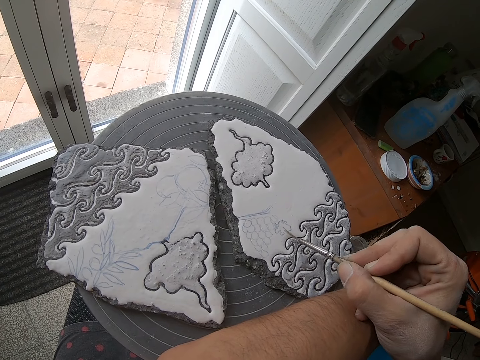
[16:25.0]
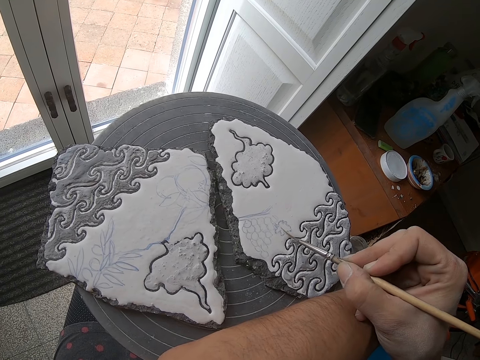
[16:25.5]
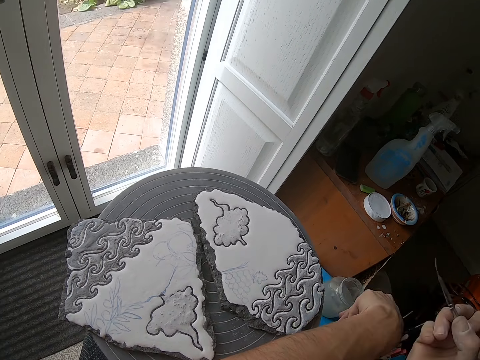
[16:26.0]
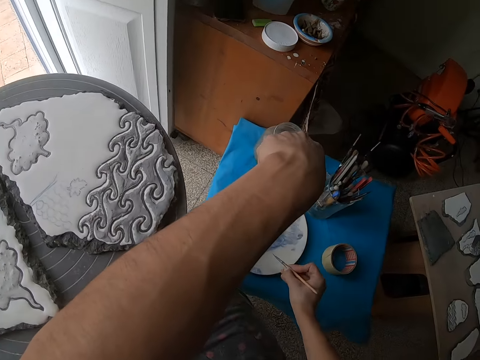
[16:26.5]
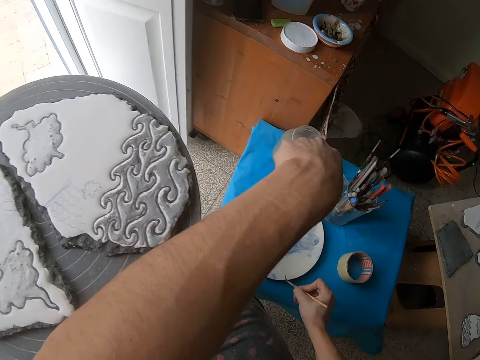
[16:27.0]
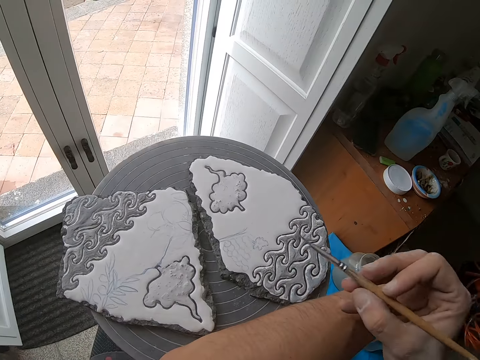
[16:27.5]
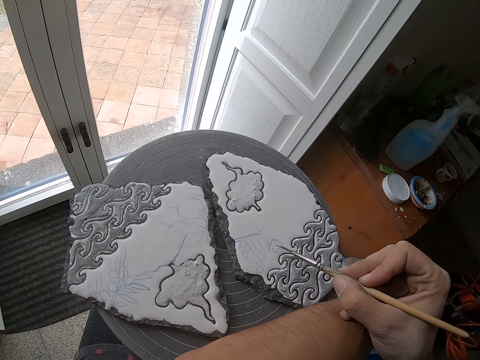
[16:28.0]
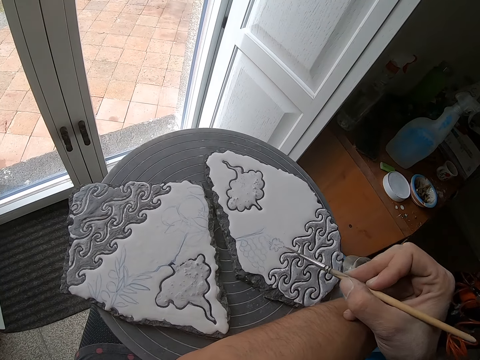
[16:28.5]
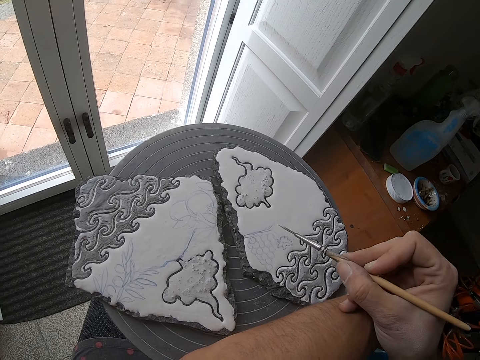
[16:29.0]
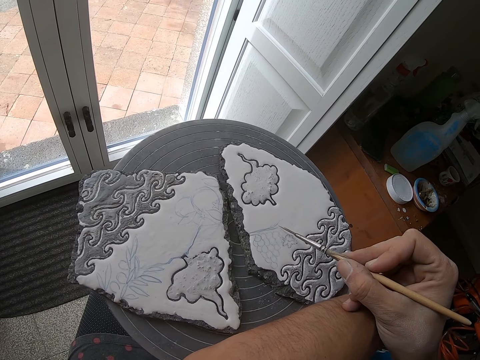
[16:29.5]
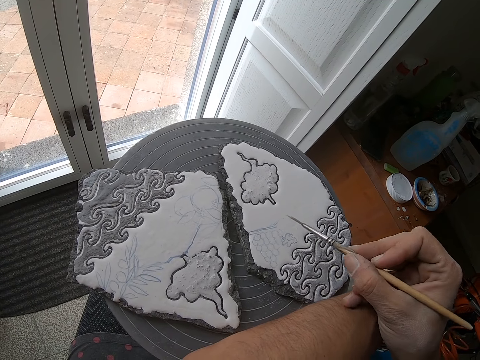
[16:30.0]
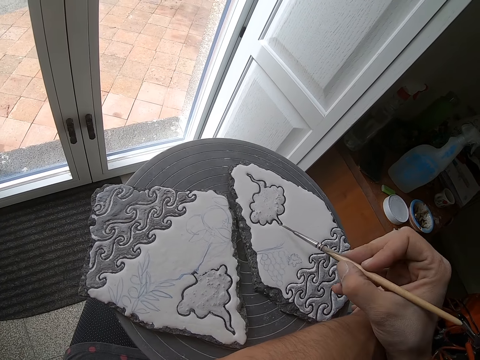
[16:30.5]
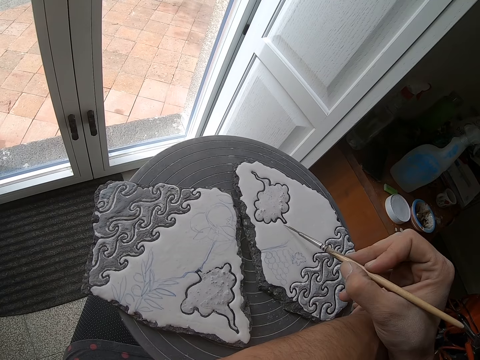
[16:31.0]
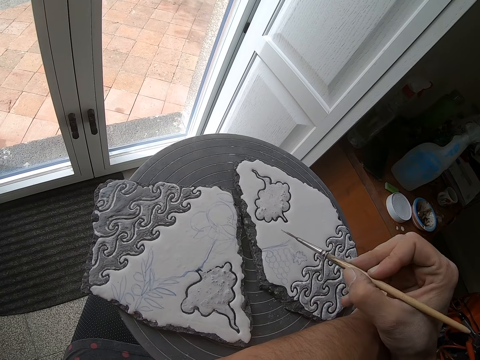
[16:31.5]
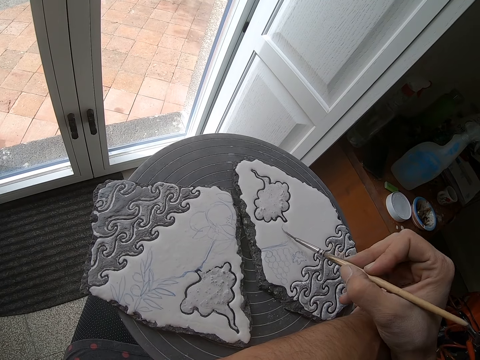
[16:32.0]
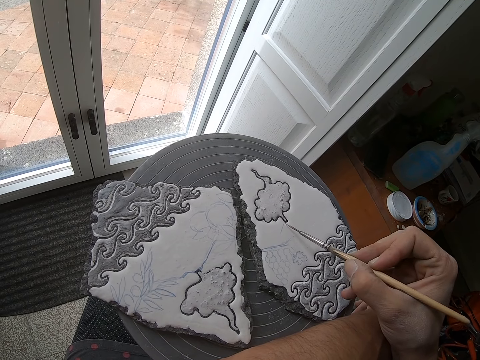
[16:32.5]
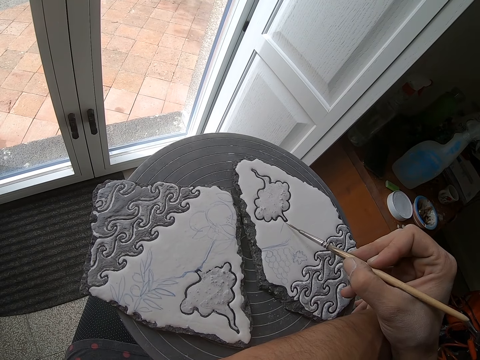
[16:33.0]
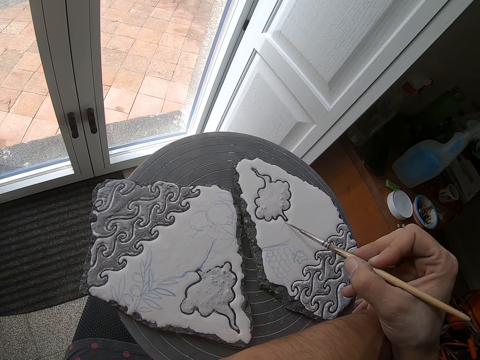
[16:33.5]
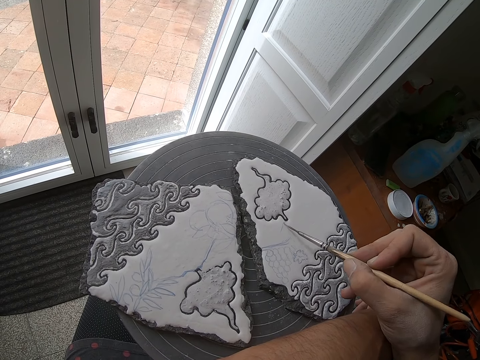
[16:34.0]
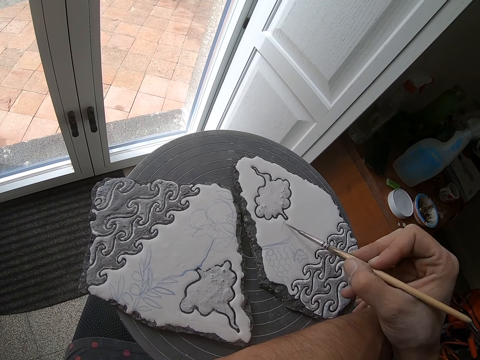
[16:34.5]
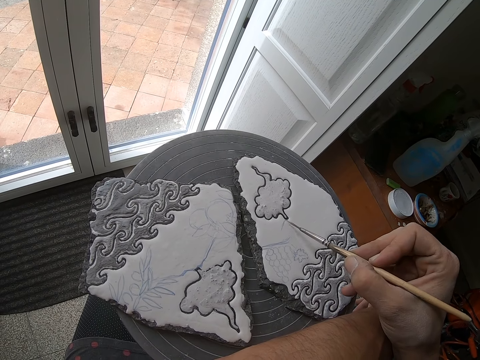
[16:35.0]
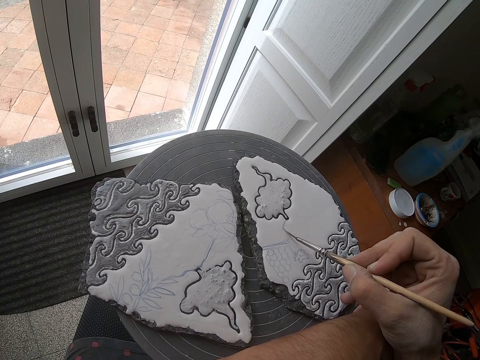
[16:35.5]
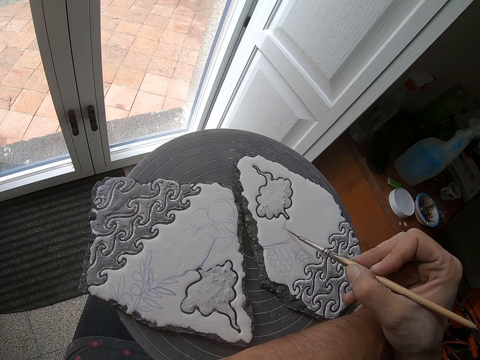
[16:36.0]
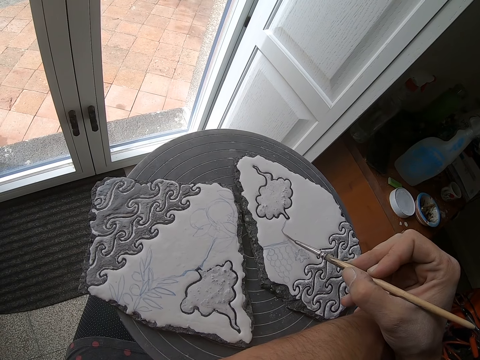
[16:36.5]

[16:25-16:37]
The camera wearer dips the paintbrush into the paint plate on the stool with his right hand. He paints the piece of pottery with the paintbrush in his right hand.

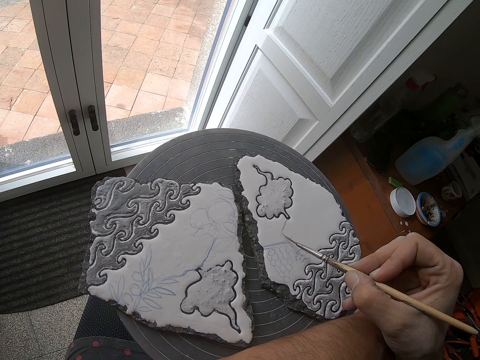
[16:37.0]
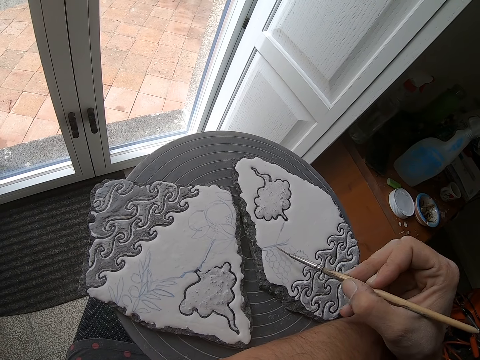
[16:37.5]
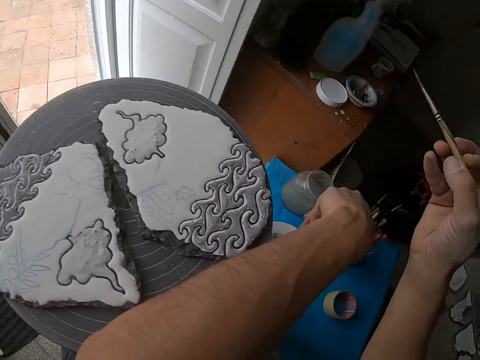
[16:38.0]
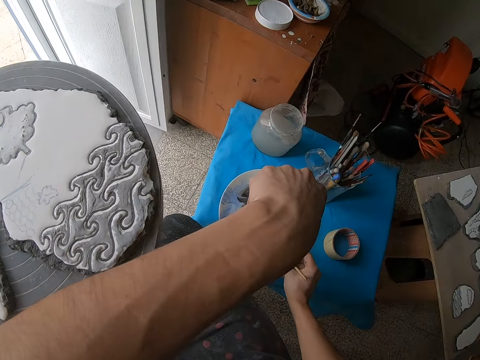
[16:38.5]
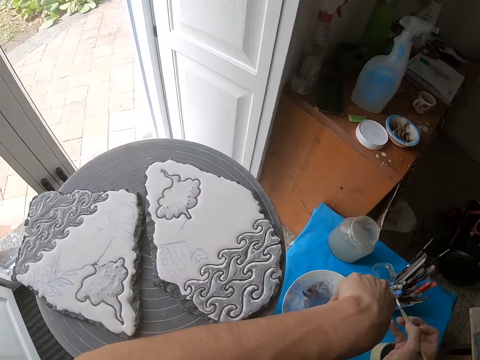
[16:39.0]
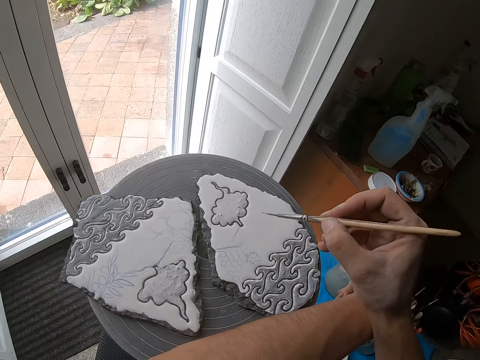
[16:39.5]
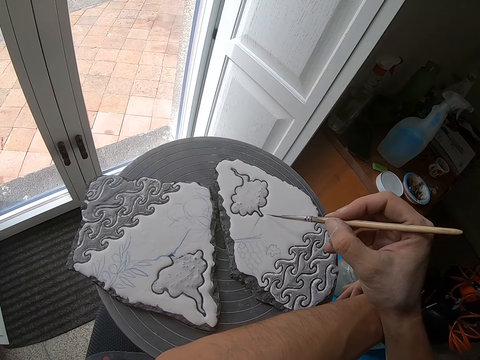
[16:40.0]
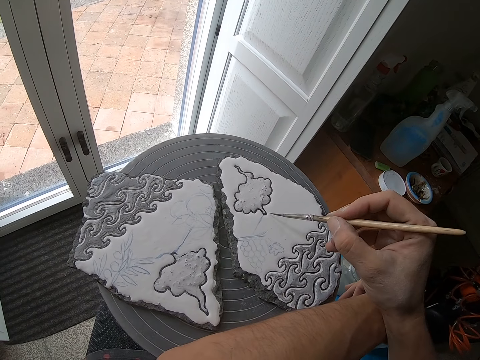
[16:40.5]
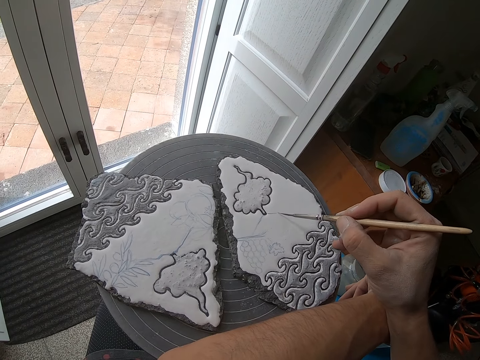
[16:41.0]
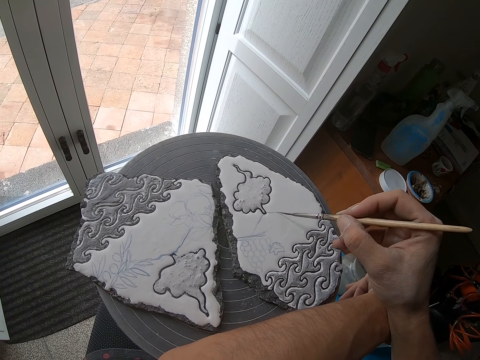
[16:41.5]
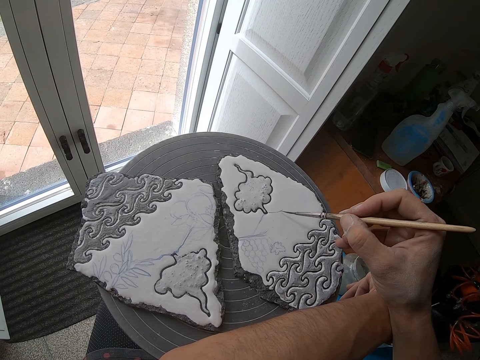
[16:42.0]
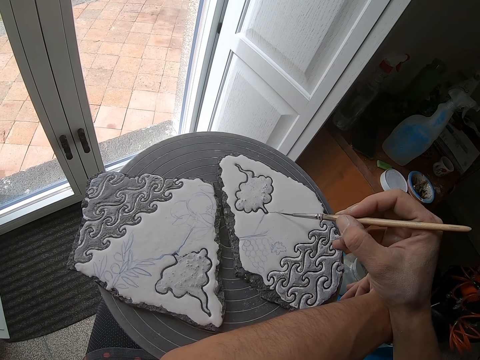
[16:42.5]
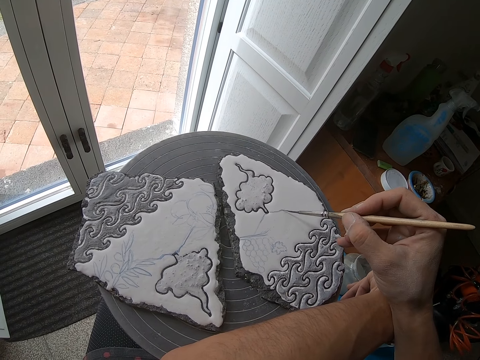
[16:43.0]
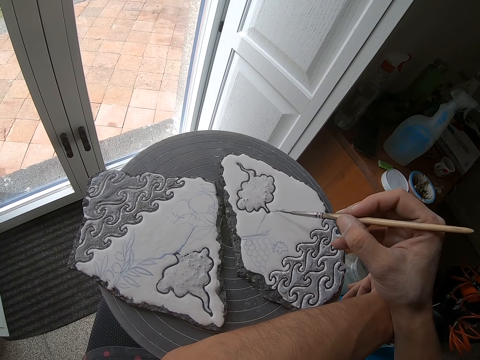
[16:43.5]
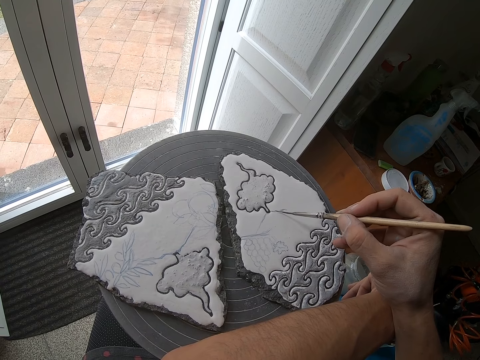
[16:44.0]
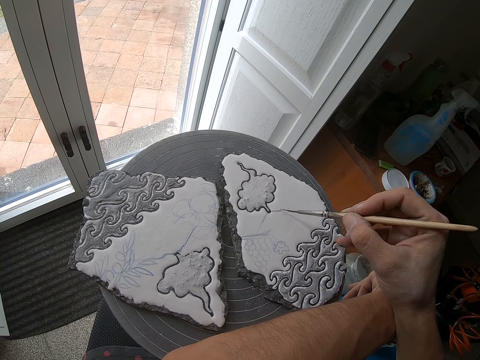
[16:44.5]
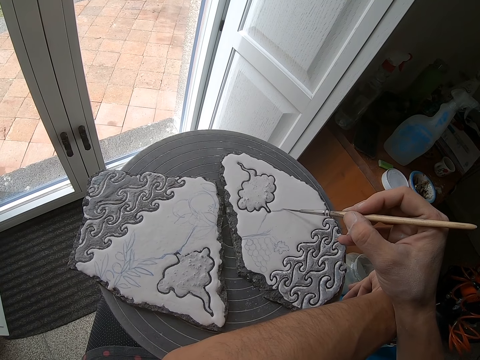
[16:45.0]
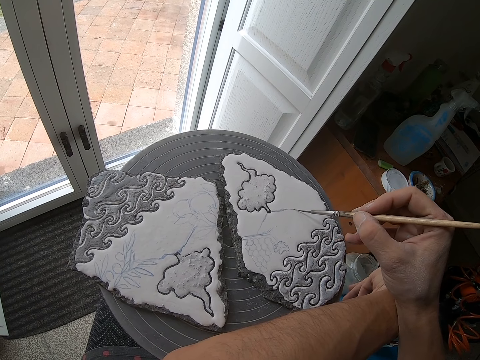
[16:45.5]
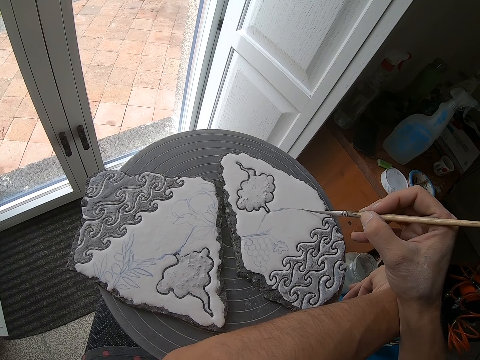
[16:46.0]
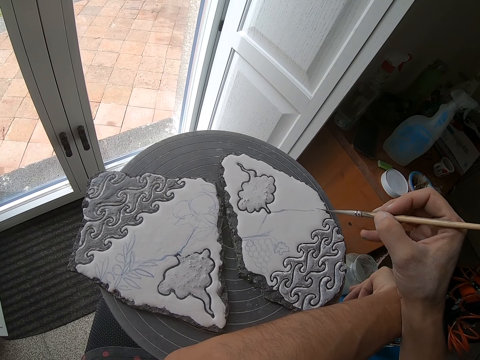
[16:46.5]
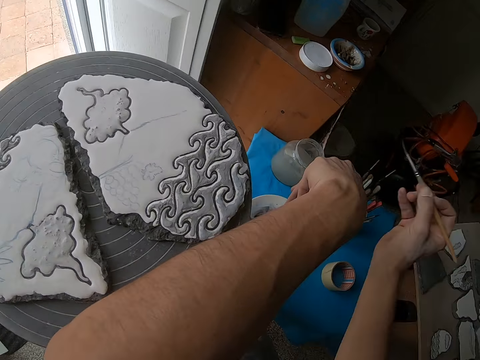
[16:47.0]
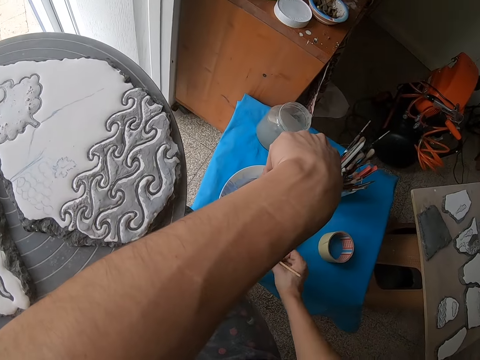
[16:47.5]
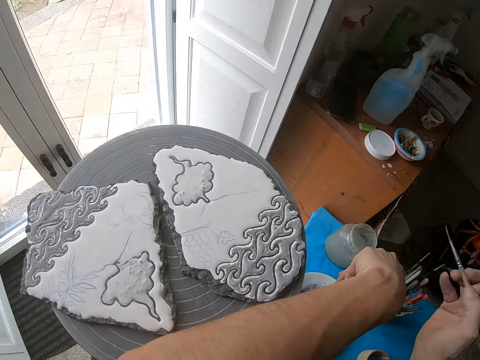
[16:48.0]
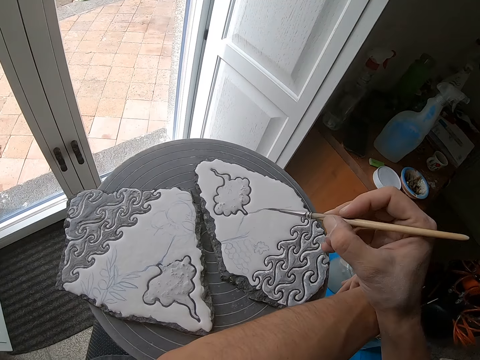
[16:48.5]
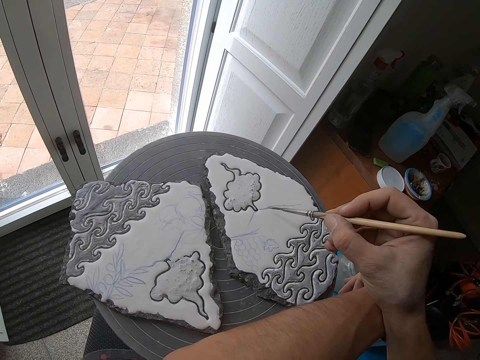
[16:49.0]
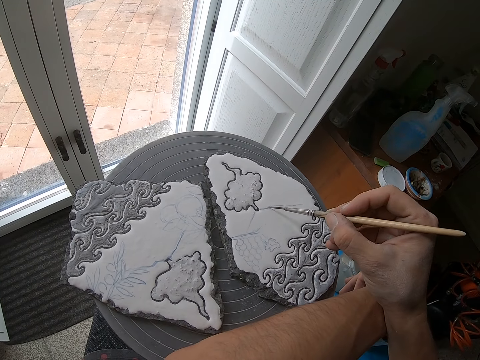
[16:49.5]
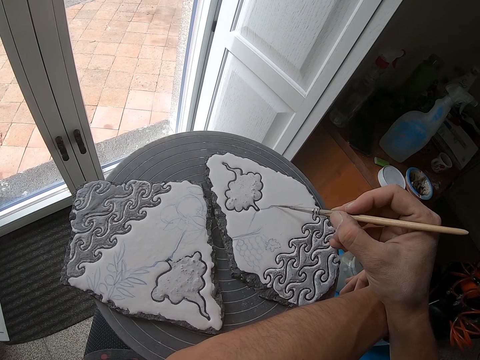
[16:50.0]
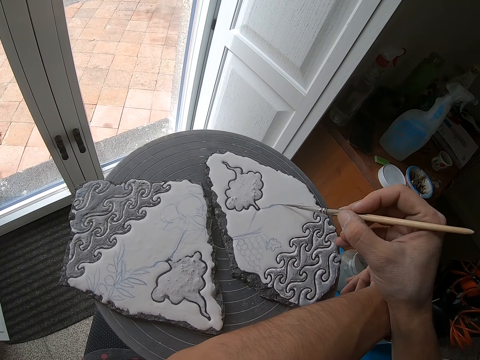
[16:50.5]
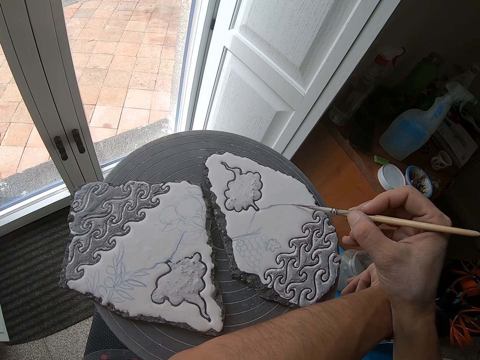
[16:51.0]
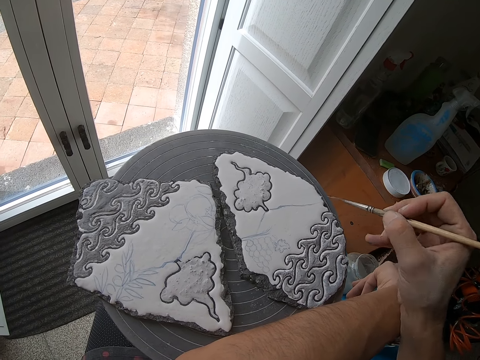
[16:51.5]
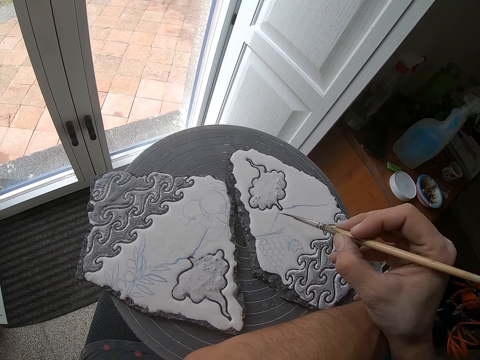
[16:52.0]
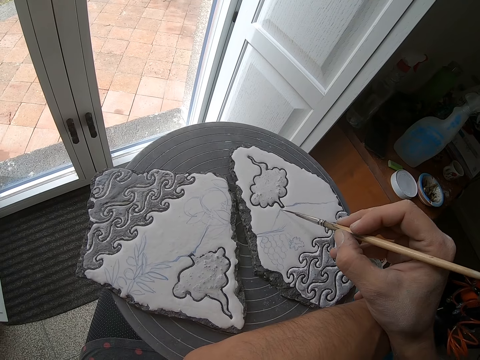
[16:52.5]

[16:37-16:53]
The camera wearer dips the paintbrush into the paint plate on the stool with his right hand. He paints the piece of pottery with the paintbrush in his right hand. He dips the paintbrush into the paint plate on the stool with his right hand. He paints the piece of pottery with the paintbrush in his right hand.
